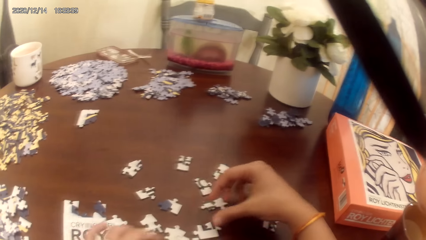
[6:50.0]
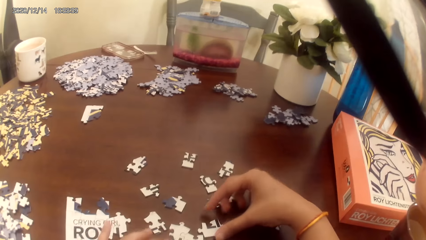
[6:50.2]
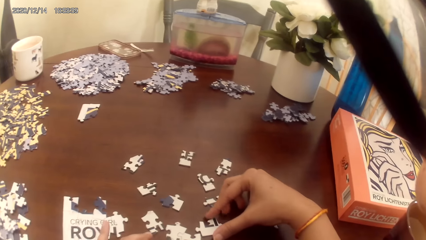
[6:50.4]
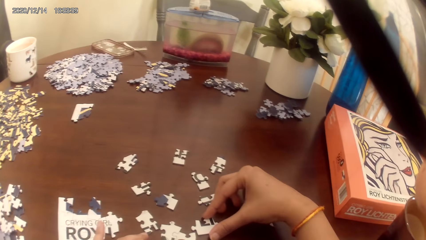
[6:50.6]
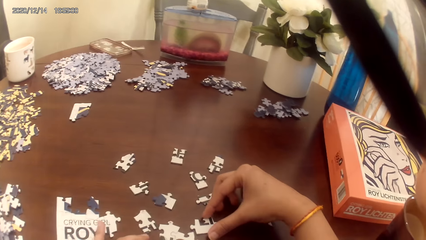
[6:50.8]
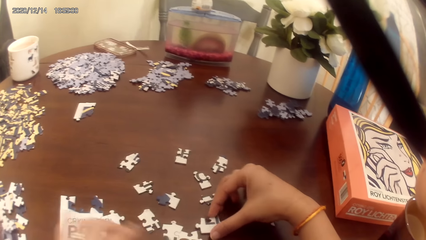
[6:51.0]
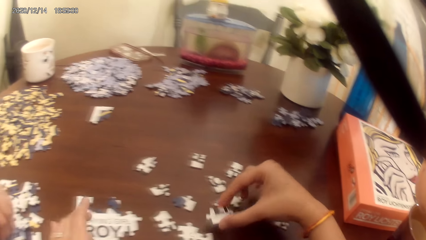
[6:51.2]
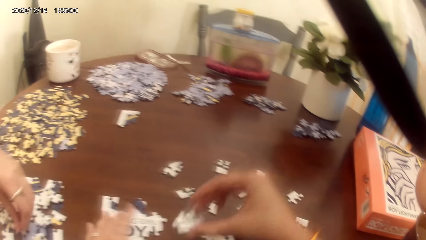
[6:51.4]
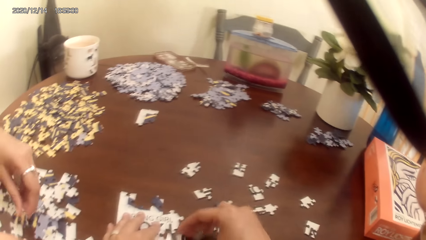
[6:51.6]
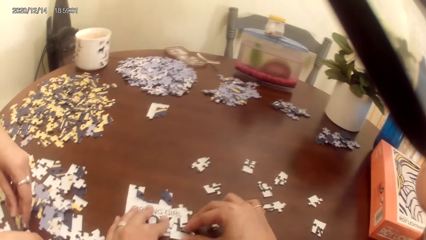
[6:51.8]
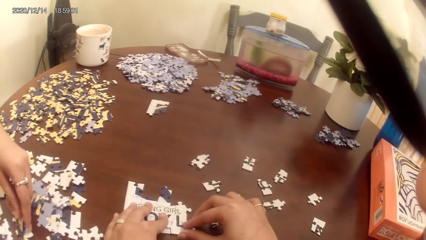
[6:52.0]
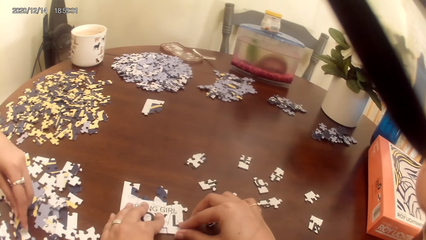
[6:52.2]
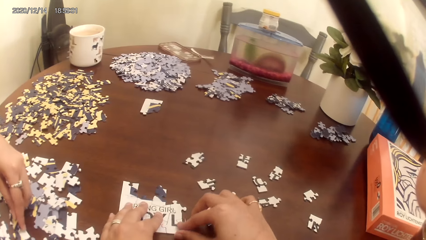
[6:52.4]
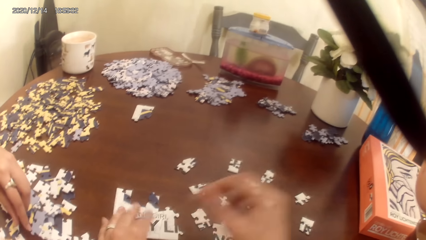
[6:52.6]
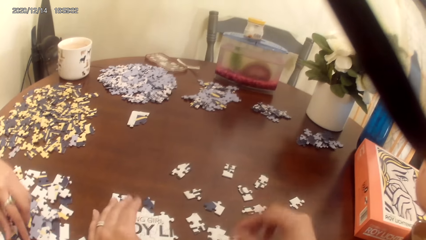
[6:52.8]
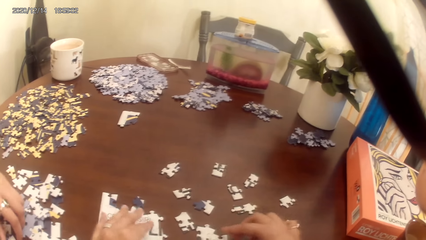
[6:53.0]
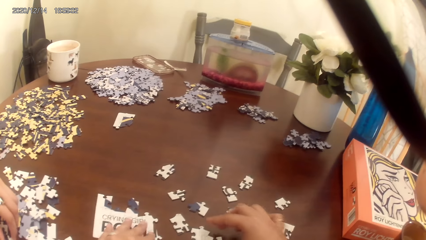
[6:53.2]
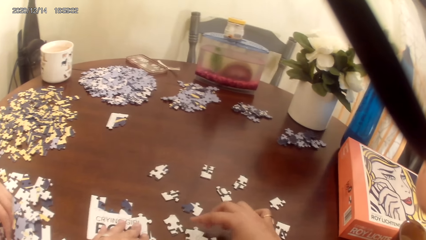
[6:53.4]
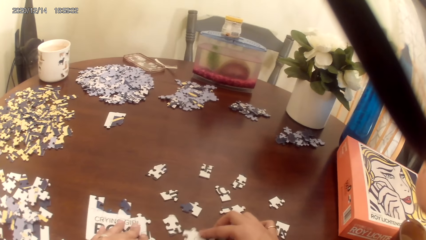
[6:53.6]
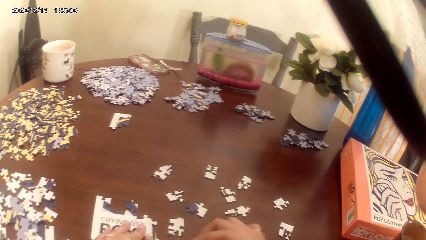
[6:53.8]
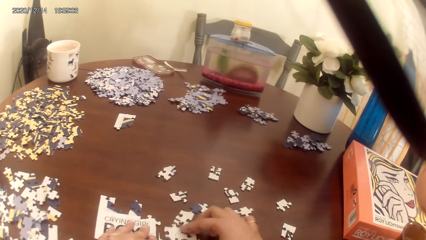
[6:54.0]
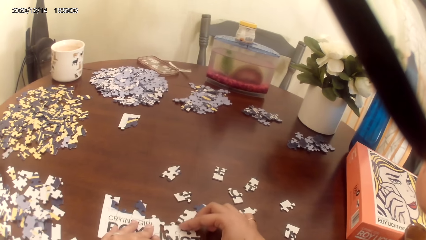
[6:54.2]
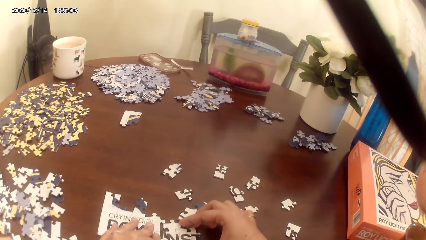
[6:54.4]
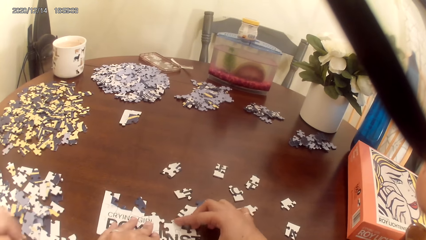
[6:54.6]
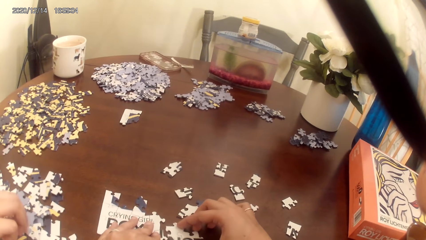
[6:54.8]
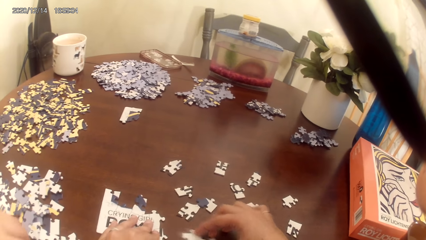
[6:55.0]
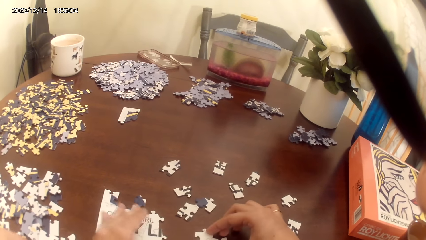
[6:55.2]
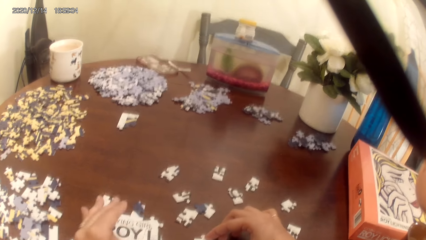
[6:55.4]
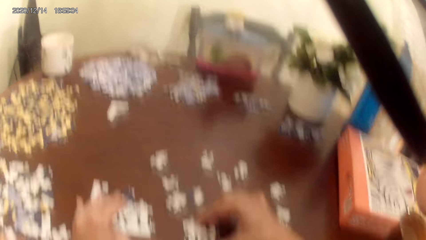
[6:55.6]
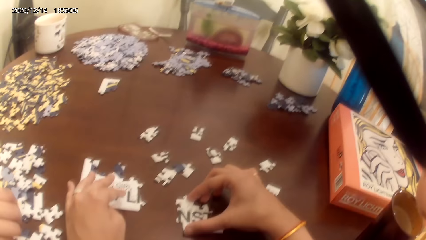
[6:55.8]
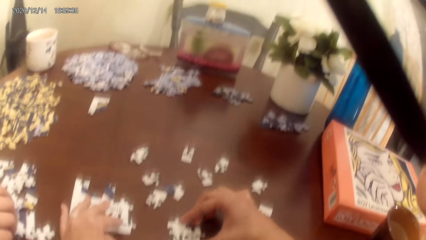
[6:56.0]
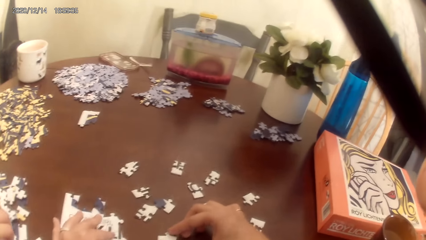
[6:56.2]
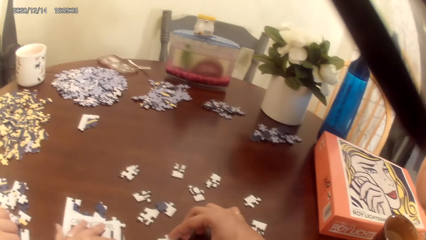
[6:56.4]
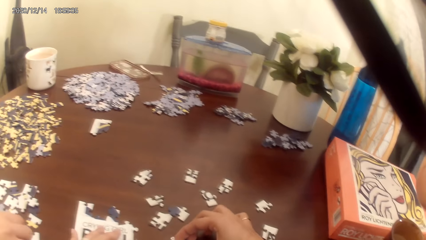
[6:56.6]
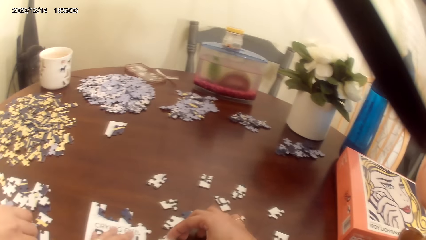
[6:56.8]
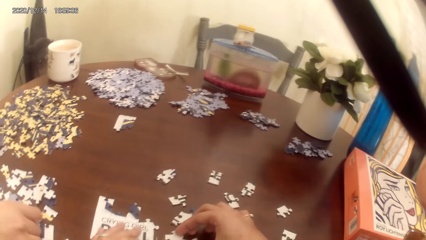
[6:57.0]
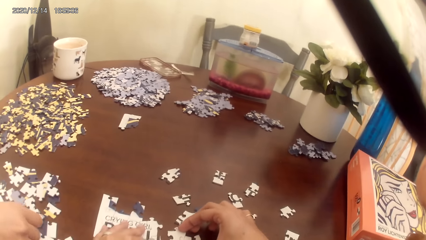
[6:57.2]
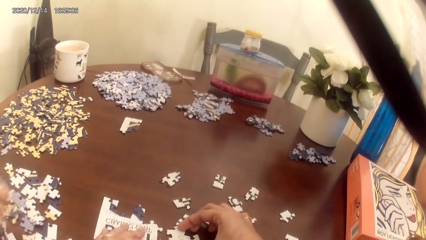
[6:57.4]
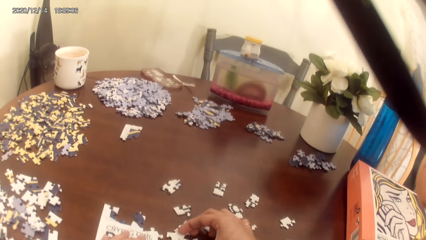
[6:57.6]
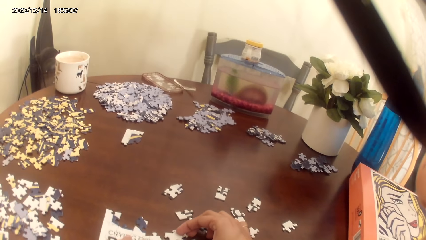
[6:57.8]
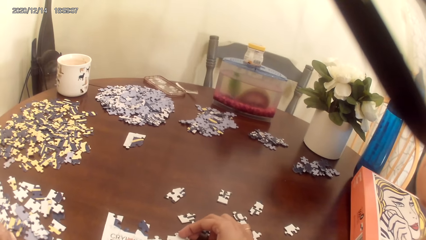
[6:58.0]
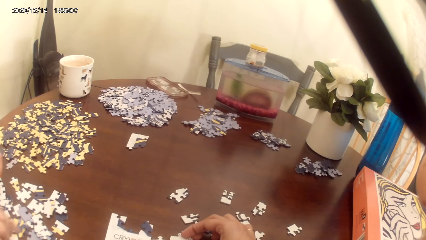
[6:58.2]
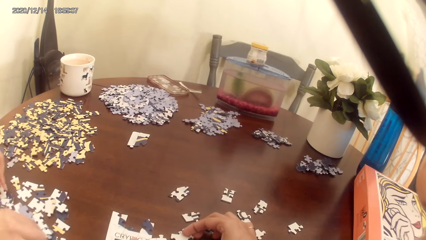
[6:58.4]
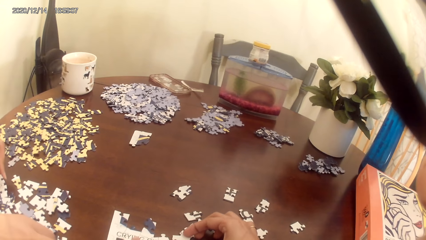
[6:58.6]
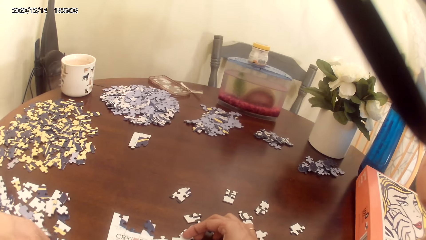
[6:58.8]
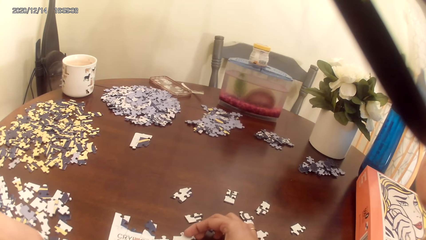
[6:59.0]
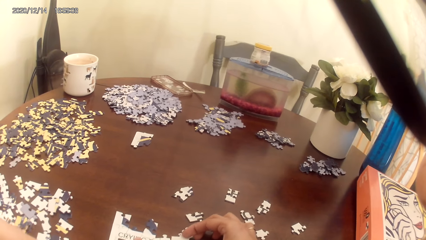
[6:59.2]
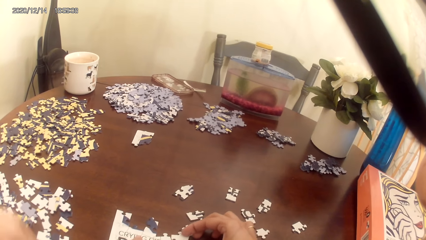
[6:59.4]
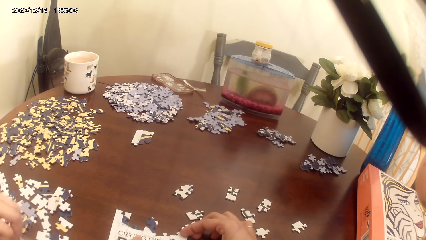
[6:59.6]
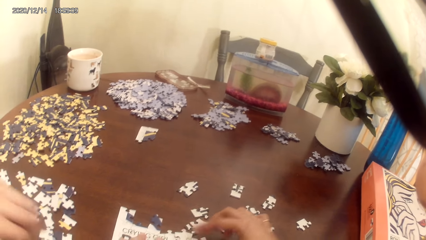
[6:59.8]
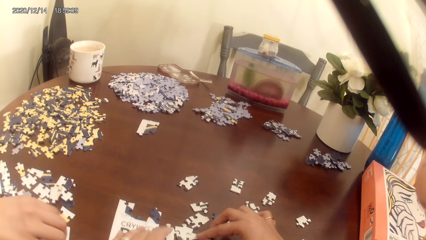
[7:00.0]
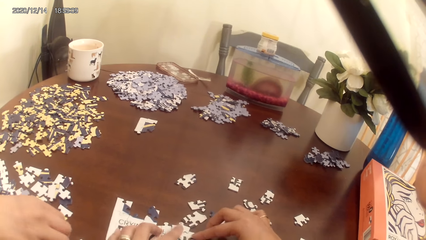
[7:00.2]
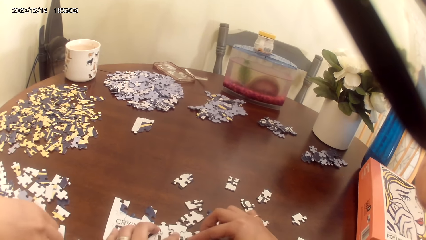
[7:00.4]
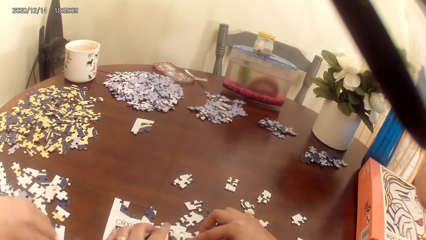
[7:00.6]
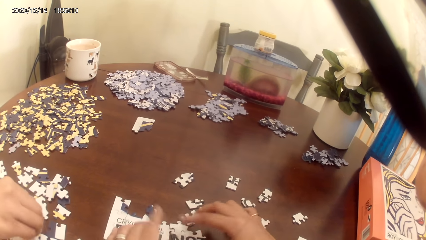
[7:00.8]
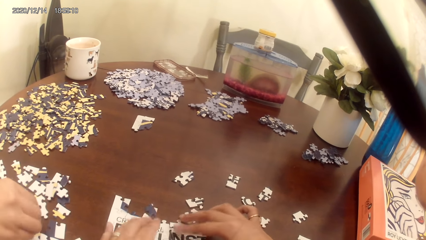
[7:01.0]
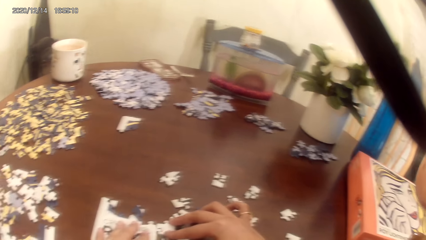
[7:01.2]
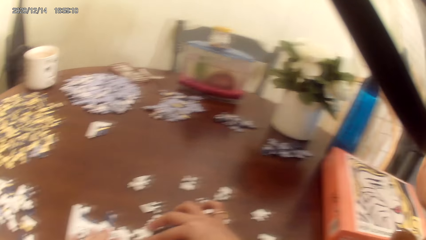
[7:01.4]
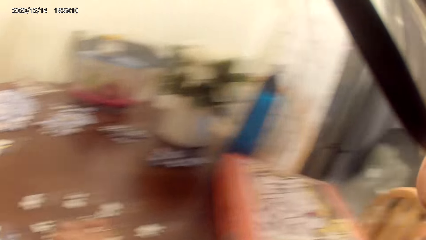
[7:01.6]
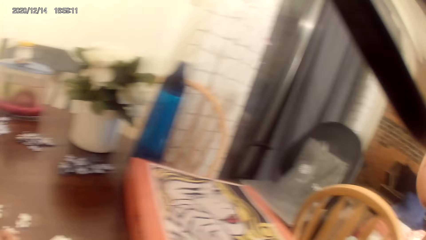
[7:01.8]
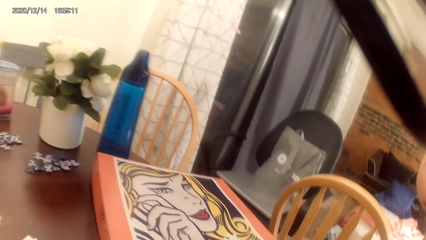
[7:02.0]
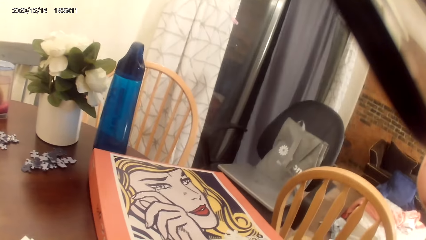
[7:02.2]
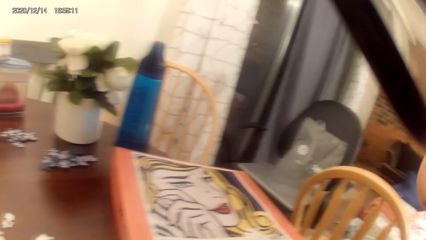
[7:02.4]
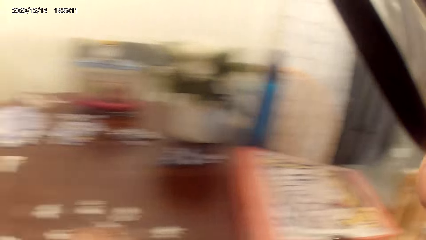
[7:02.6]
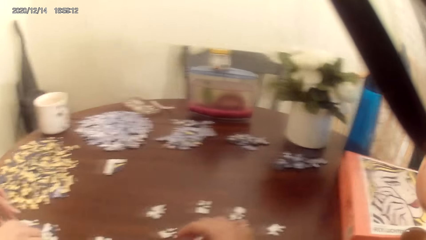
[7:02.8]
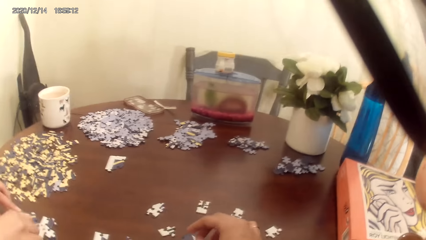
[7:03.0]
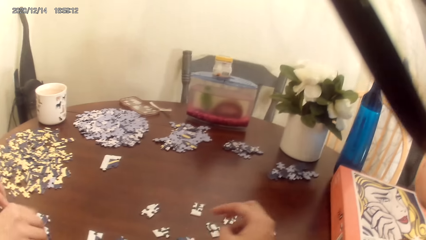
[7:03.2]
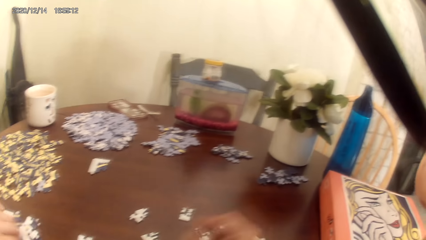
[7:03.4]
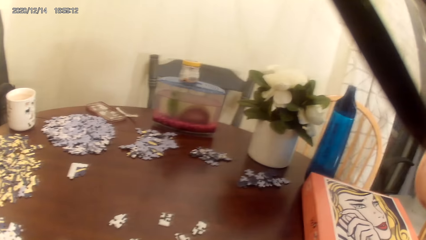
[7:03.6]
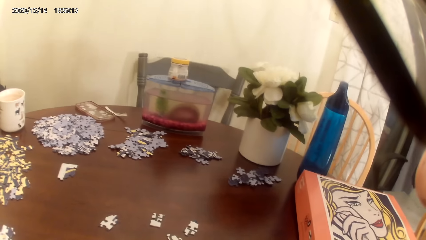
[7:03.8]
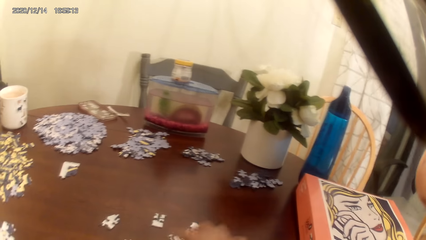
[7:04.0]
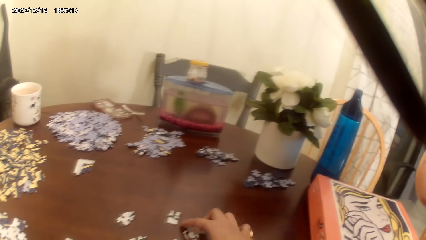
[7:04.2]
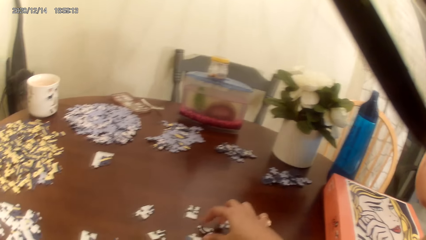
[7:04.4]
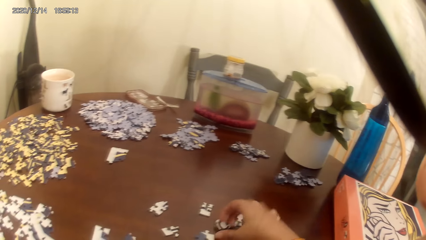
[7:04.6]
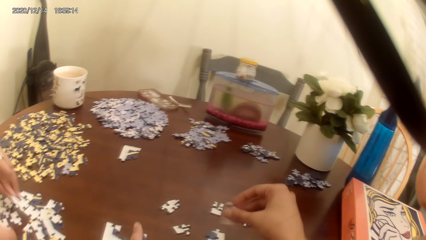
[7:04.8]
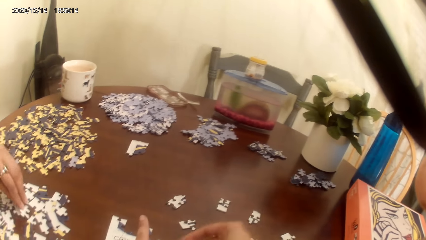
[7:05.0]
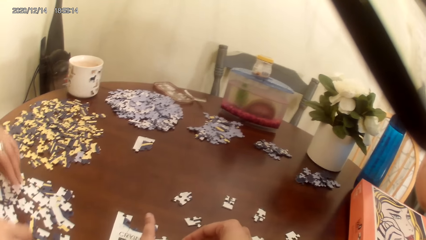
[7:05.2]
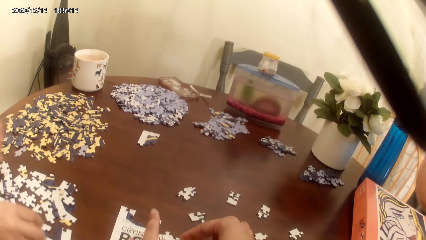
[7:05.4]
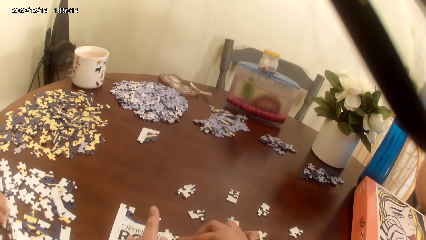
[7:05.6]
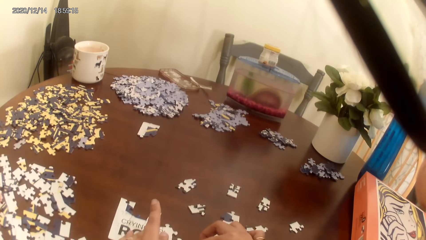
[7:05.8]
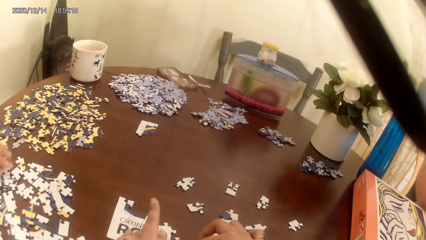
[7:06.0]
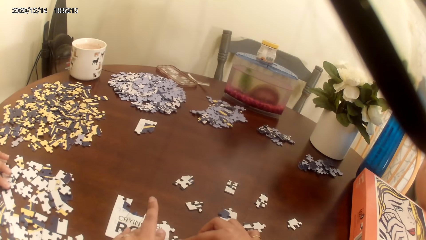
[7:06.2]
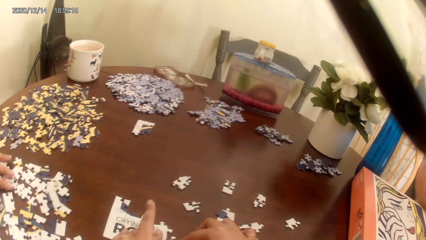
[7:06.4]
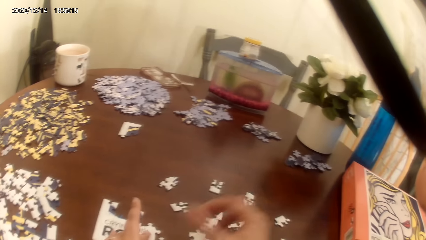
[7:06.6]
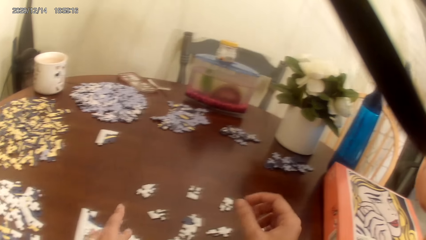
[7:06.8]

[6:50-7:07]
The camera wearer plays the game. The camera wearer and a person act on music from a radio.
